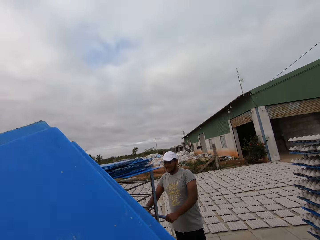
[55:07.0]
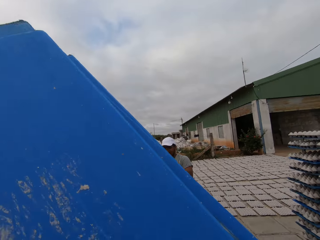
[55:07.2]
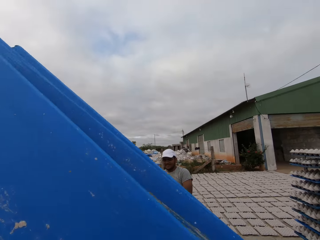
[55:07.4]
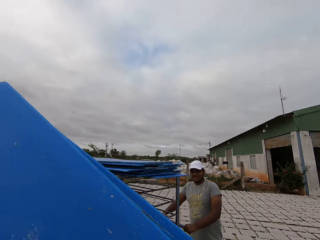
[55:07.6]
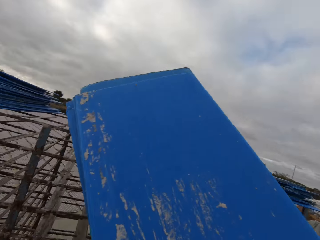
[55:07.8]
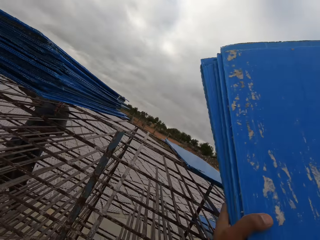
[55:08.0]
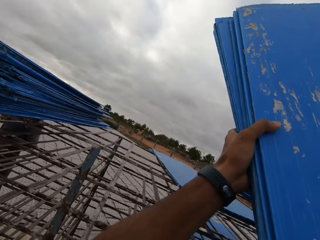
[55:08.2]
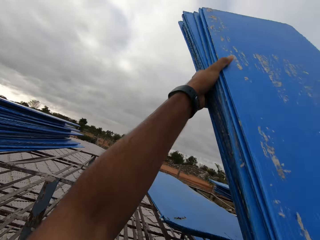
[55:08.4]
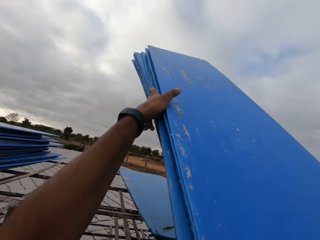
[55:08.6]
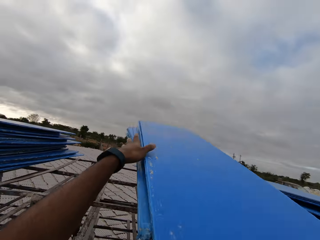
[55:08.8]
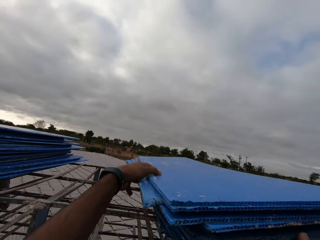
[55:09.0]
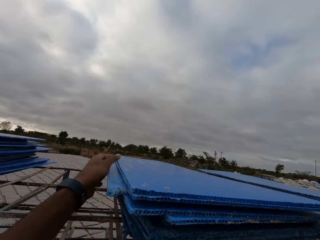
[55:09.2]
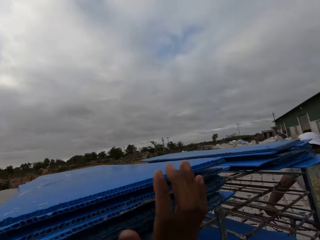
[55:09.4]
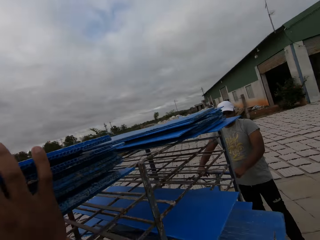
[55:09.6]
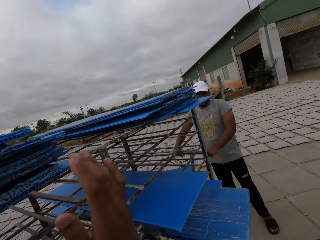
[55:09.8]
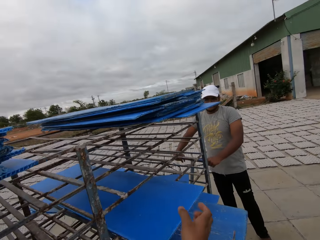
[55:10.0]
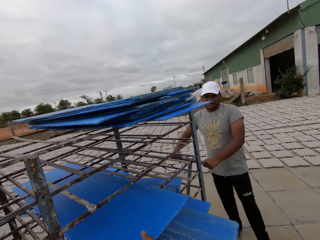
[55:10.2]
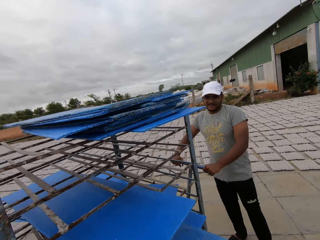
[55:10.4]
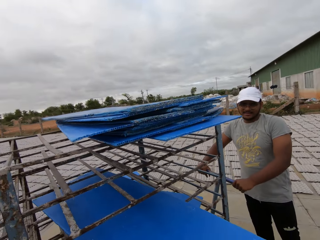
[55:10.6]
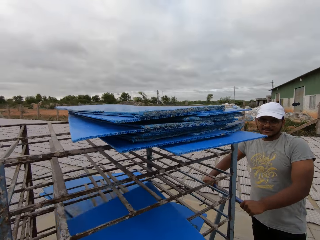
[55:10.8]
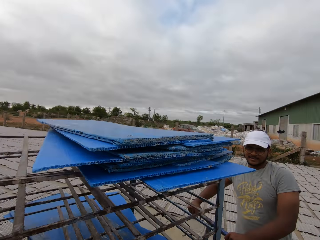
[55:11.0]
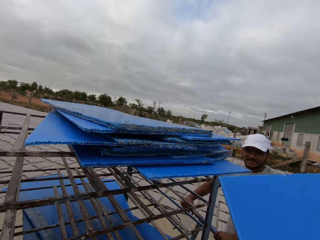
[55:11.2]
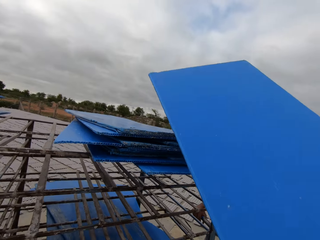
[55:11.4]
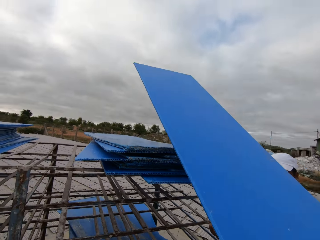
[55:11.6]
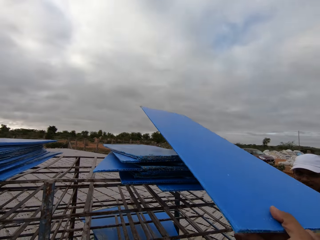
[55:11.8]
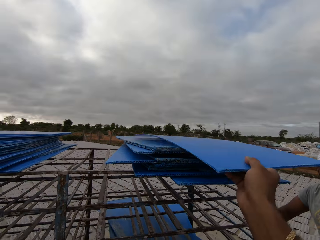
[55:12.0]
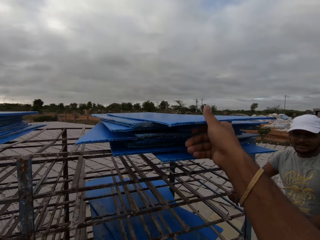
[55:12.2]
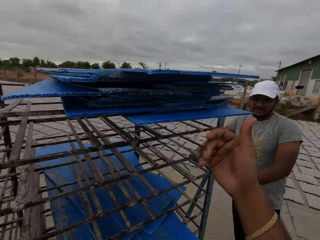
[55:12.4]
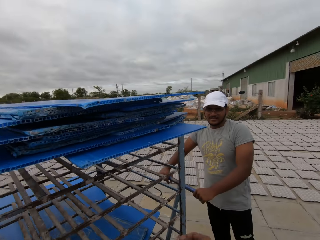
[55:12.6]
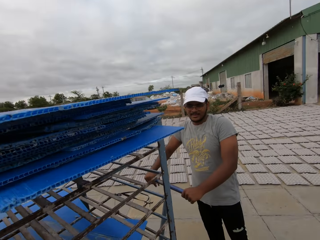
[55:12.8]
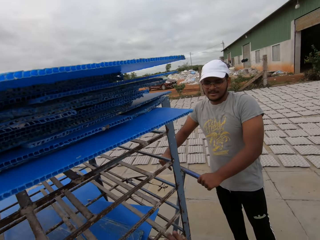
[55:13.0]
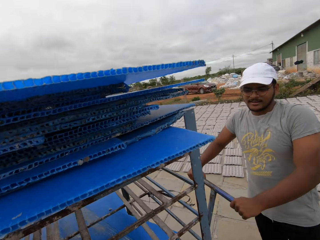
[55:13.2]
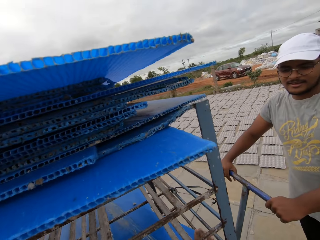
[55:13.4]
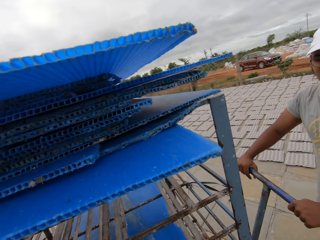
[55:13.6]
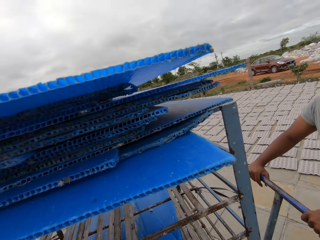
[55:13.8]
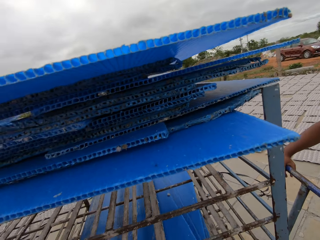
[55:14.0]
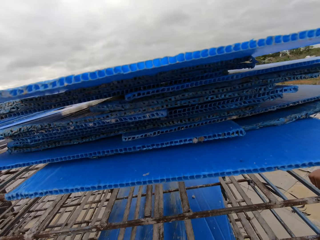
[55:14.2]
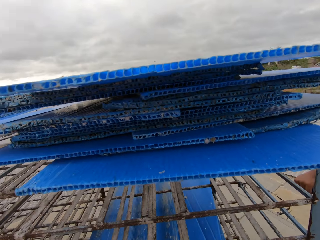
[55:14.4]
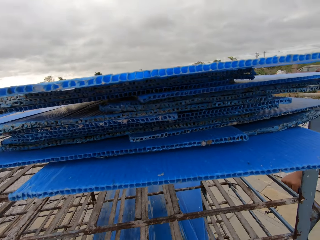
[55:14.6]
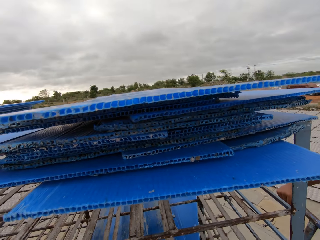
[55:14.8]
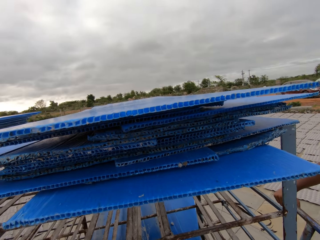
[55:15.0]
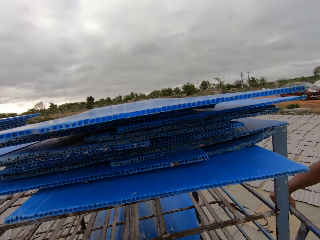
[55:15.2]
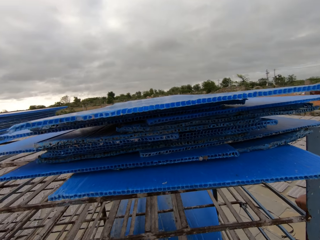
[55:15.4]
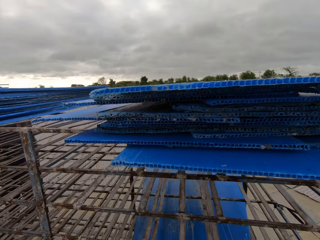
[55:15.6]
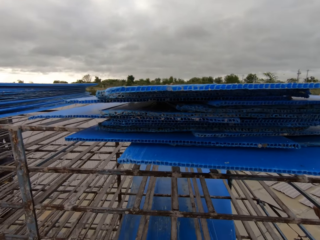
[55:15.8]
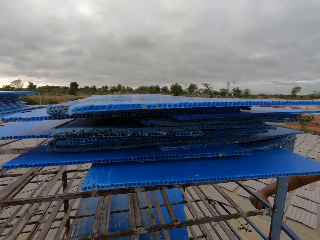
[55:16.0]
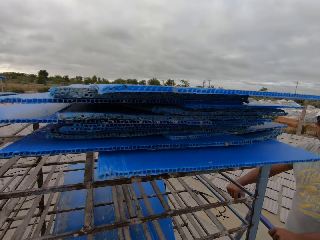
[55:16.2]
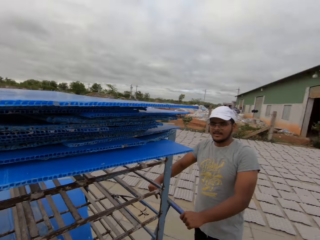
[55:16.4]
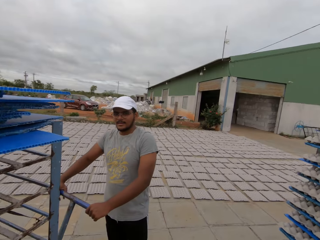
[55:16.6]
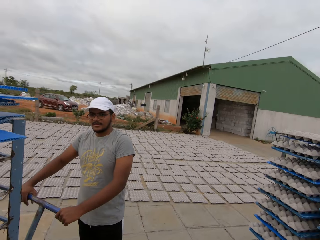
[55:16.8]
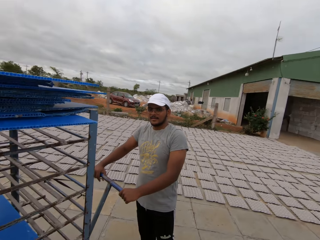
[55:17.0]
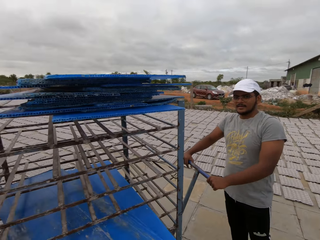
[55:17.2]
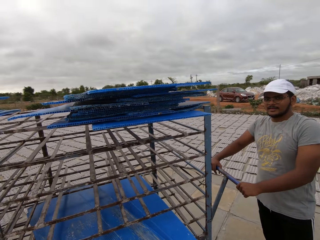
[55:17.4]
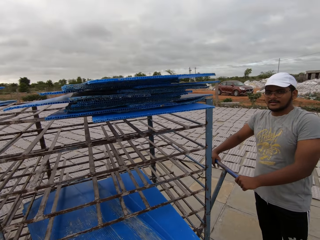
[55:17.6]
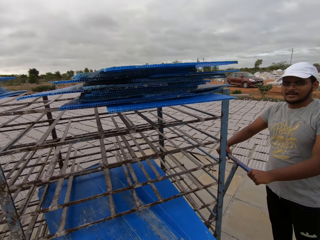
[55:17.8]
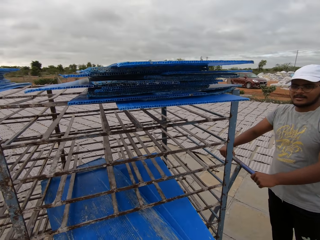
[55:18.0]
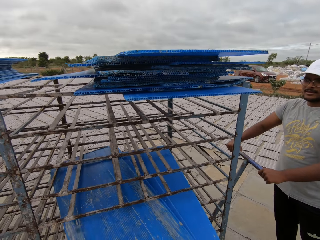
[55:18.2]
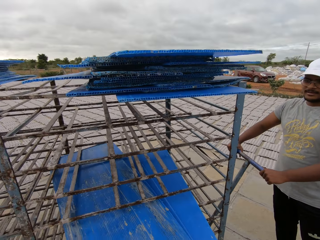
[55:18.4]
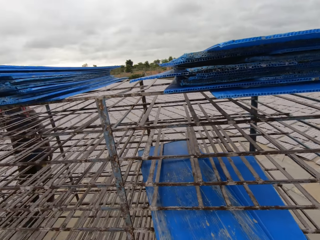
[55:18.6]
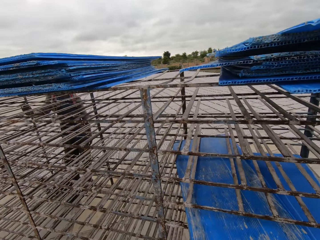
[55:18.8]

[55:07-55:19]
The camera wearer drops the polypropylene plastic on the crate rack or trolley with both hands. They take plastic iron sheets from the trolley. They drop the polypropylene plastic on the crate rack with both hands, and carry a polypropylene plastic from the crate rack with both hands.

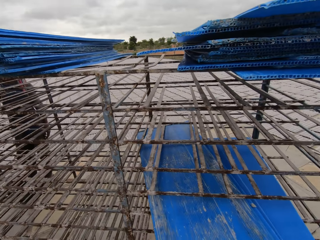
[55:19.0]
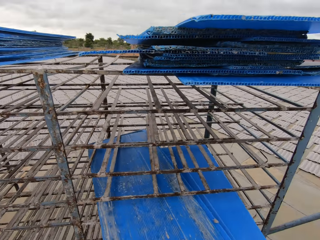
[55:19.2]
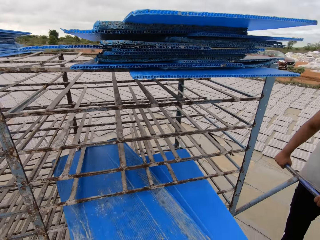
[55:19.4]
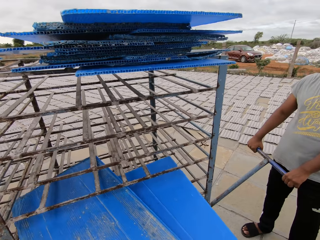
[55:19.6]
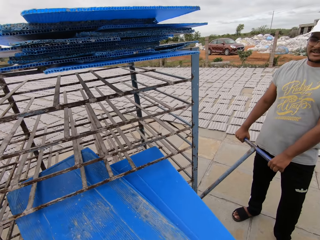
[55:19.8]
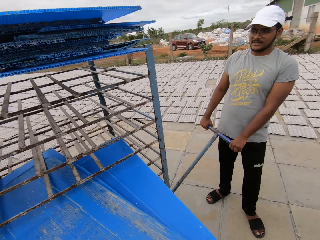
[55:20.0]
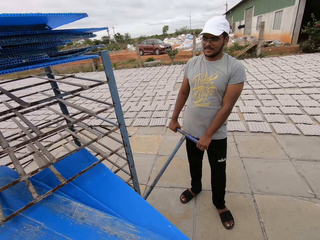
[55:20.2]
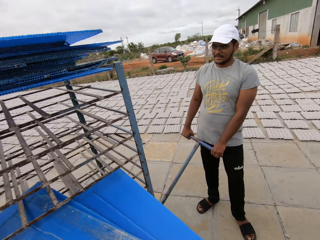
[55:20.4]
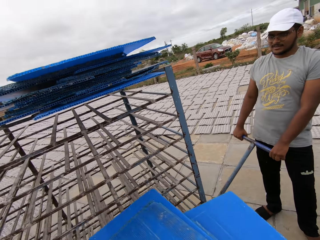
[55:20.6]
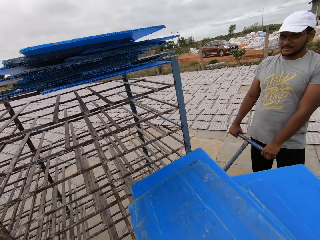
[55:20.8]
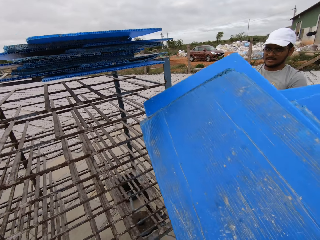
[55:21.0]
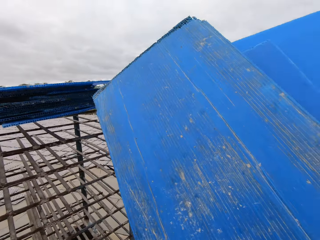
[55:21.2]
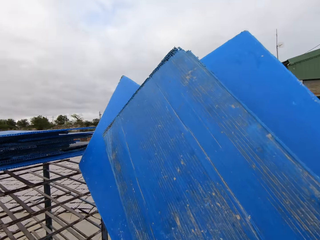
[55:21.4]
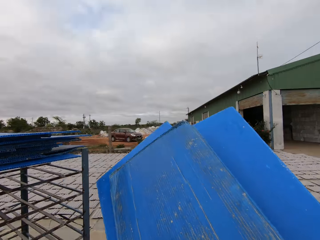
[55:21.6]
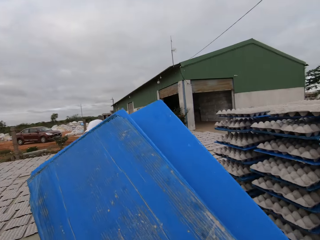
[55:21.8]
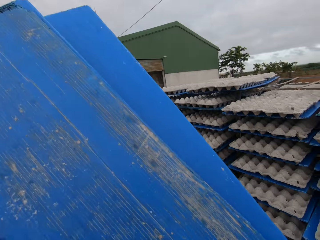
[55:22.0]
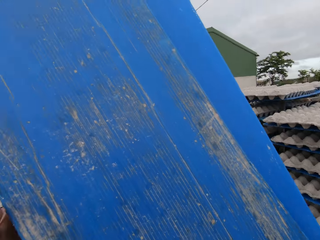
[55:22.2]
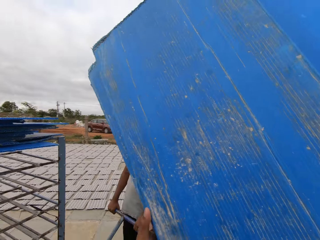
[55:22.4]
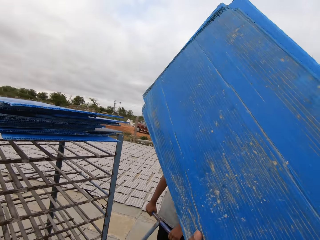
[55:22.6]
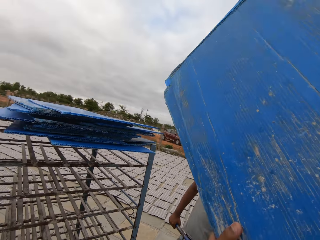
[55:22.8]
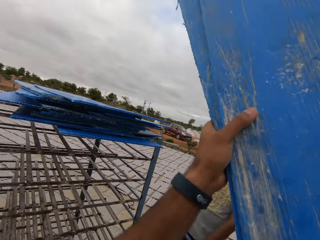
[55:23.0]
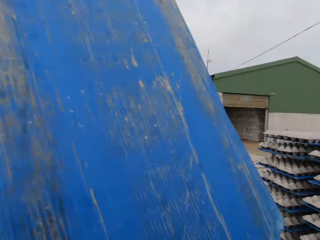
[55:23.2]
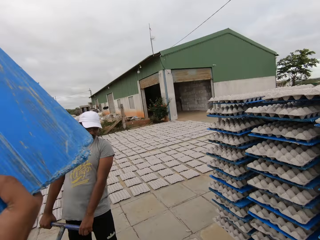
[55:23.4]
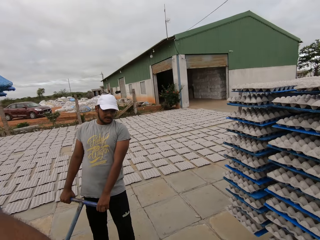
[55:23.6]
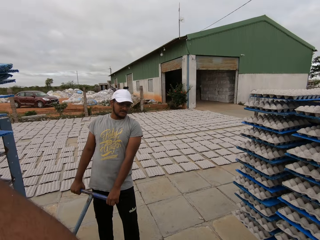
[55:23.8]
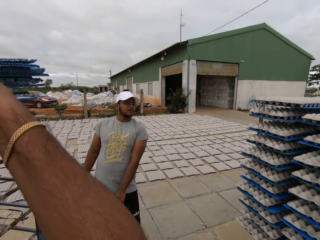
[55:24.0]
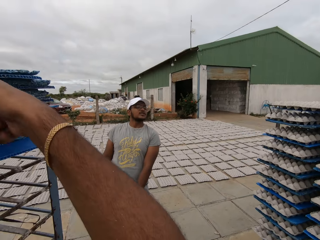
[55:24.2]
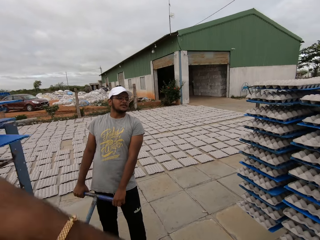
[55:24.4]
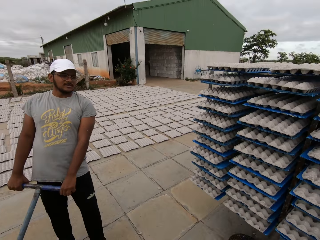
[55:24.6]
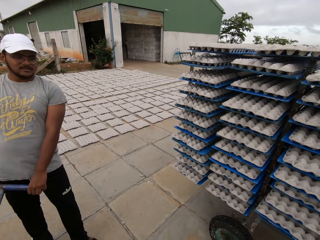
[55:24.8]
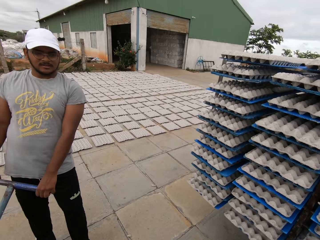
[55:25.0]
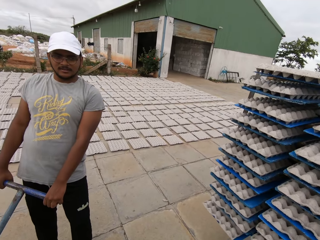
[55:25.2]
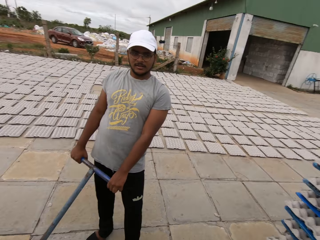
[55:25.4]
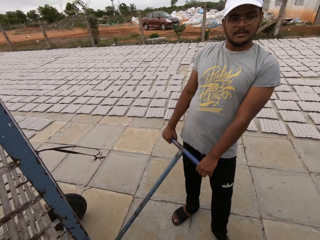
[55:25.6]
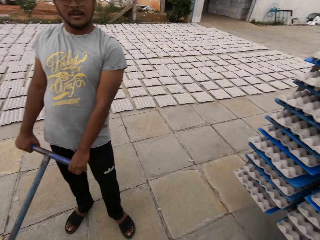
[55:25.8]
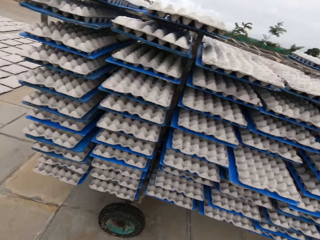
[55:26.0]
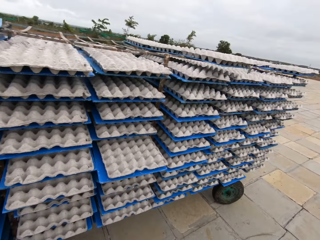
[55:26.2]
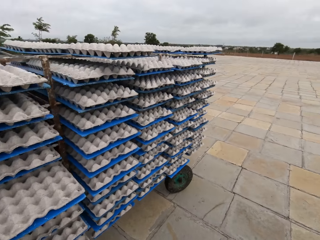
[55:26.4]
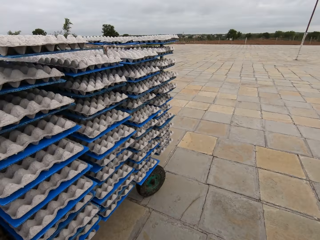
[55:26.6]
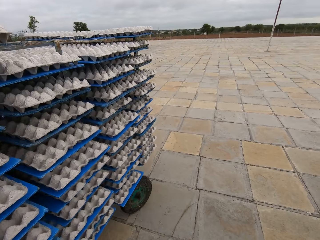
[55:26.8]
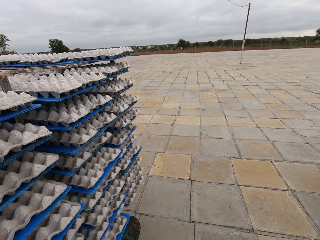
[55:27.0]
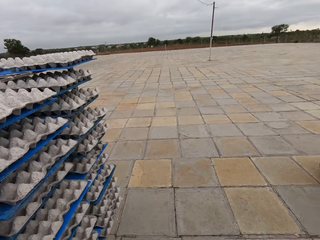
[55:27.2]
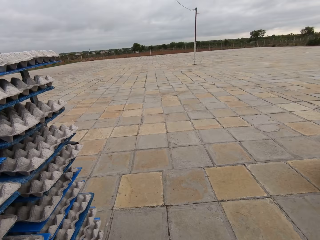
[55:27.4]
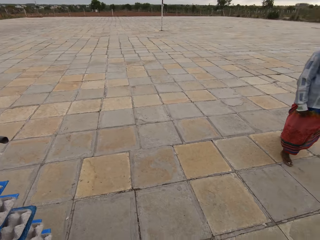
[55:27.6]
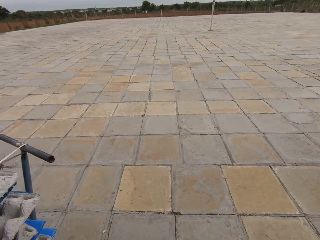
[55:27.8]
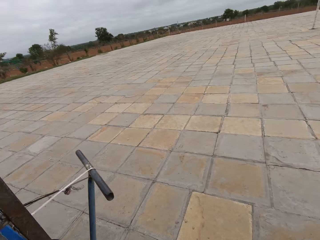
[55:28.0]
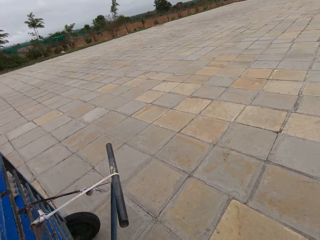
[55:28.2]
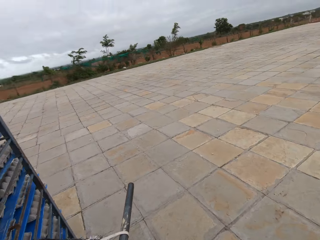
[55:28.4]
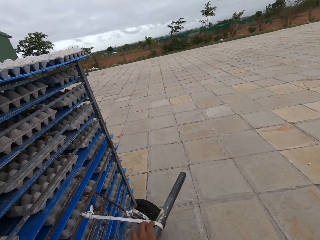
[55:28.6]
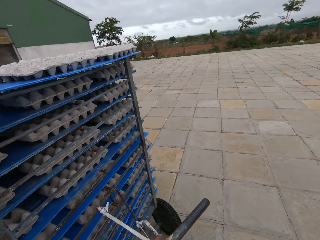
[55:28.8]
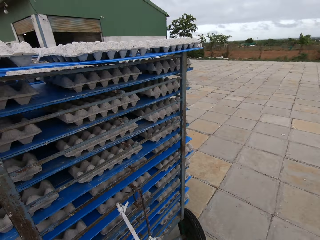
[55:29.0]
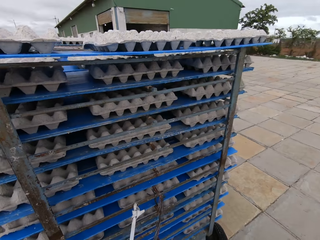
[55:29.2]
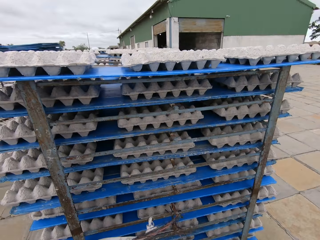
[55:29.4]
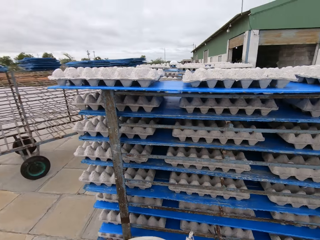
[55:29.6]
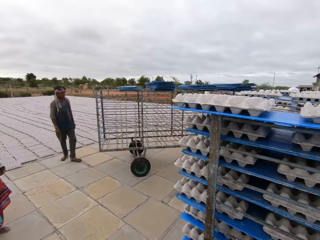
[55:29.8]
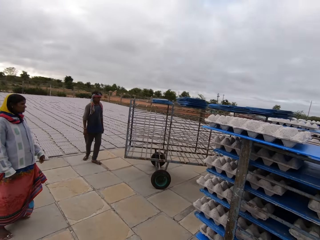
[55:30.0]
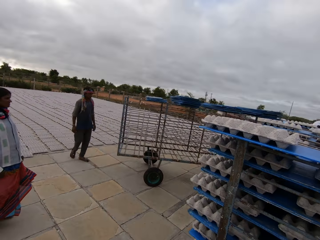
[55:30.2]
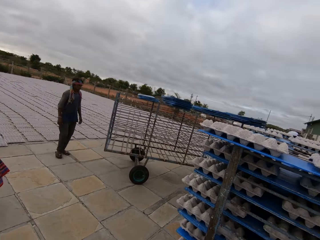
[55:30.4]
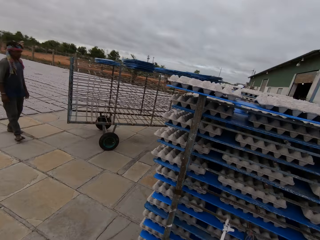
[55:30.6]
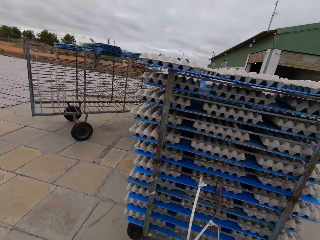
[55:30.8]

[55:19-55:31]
The camera wearer takes plastic iron sheets from the trolley. They drop the polypropylene plastic on the crate rack with both hands. They walk.
